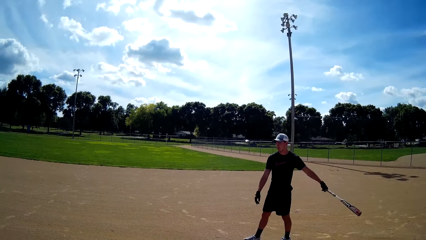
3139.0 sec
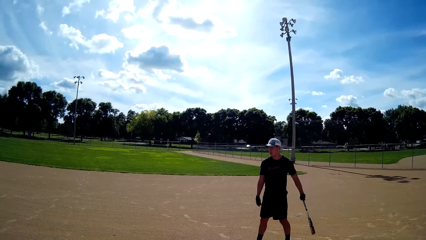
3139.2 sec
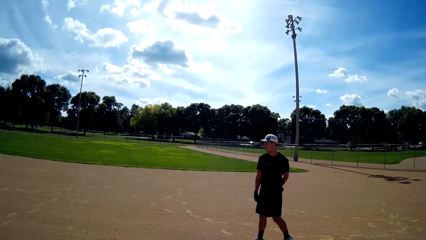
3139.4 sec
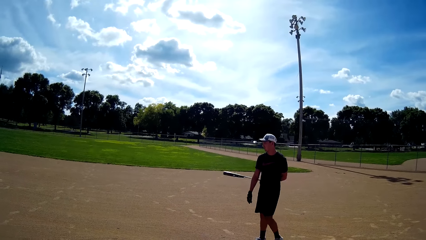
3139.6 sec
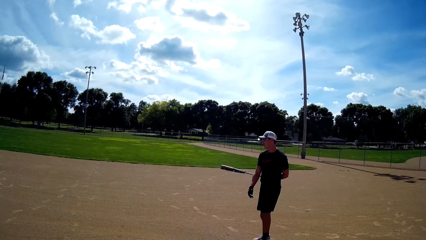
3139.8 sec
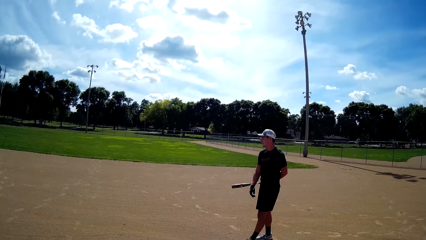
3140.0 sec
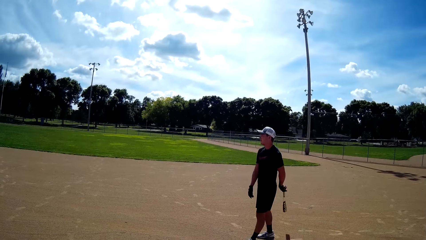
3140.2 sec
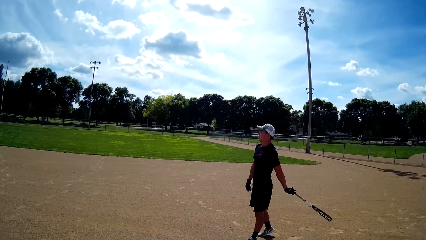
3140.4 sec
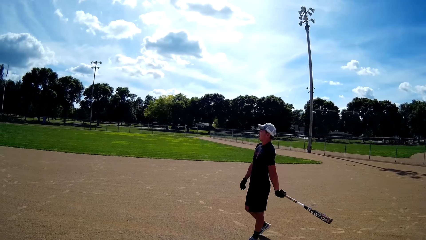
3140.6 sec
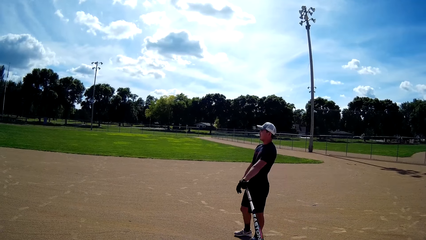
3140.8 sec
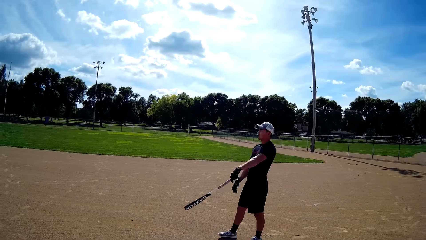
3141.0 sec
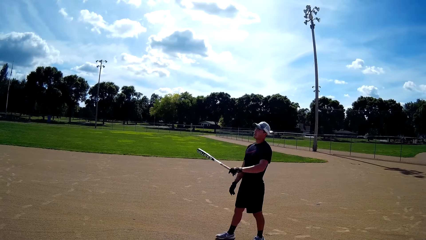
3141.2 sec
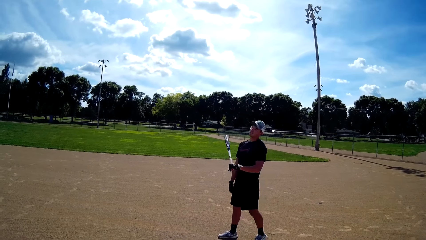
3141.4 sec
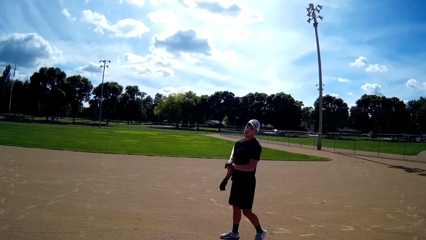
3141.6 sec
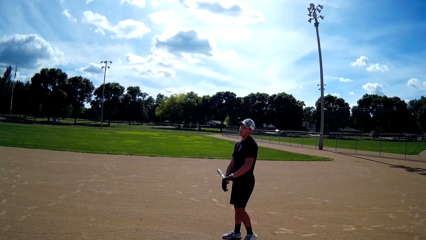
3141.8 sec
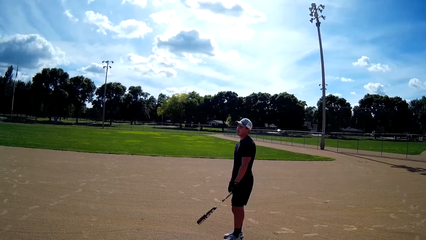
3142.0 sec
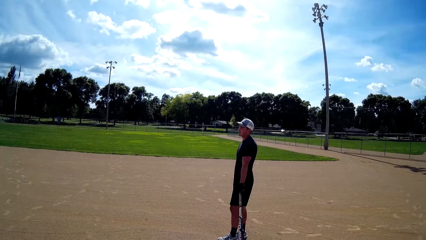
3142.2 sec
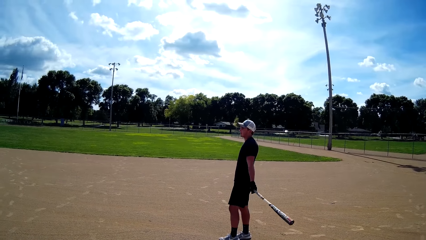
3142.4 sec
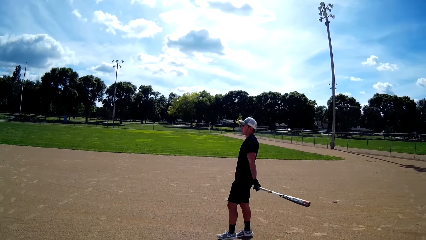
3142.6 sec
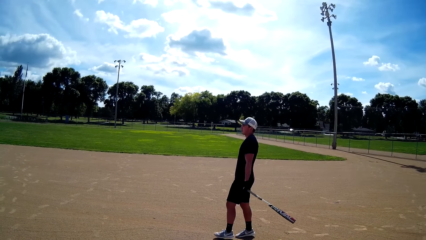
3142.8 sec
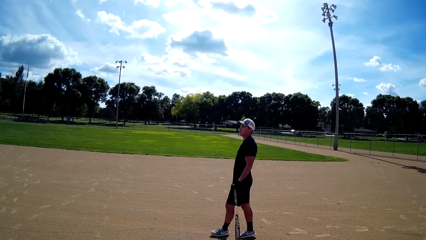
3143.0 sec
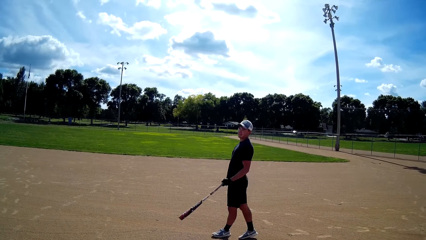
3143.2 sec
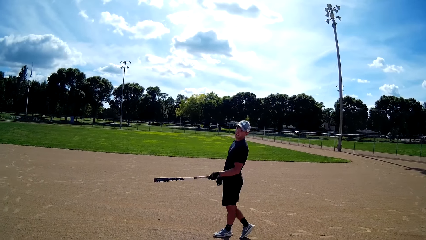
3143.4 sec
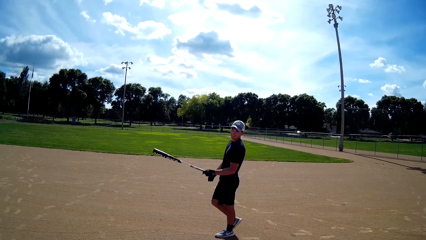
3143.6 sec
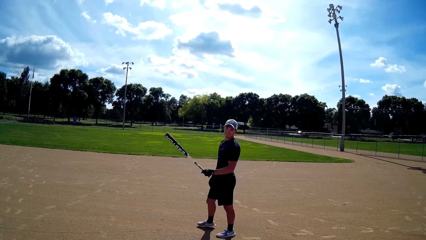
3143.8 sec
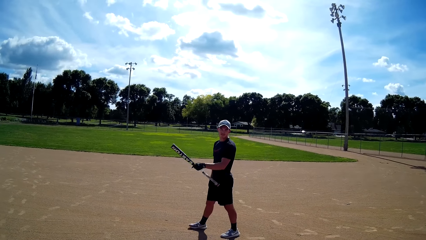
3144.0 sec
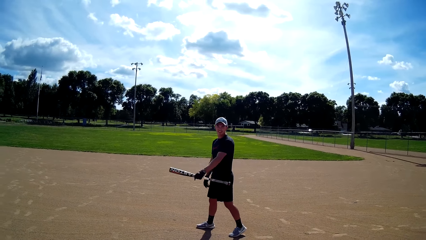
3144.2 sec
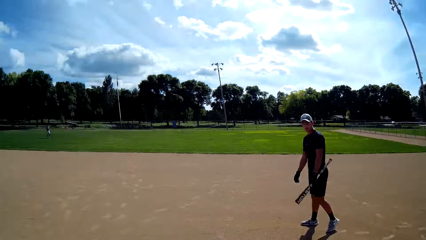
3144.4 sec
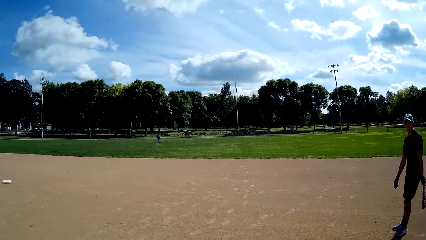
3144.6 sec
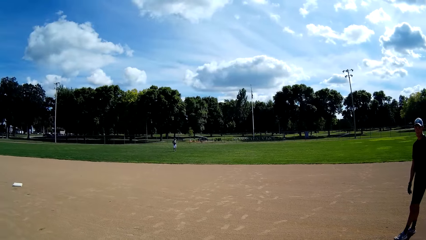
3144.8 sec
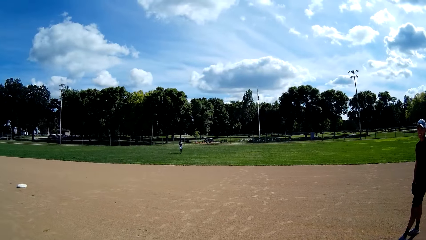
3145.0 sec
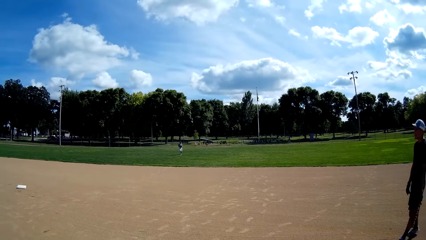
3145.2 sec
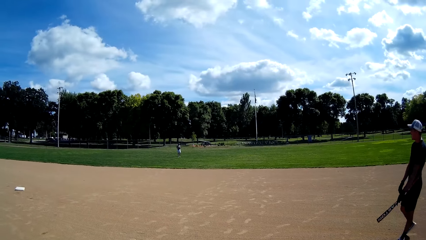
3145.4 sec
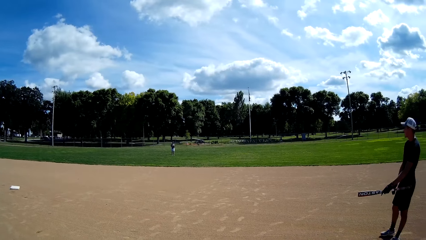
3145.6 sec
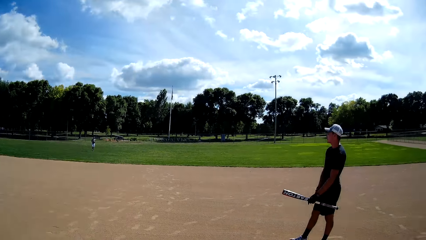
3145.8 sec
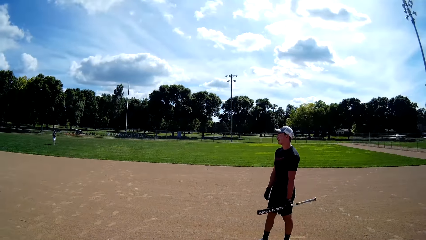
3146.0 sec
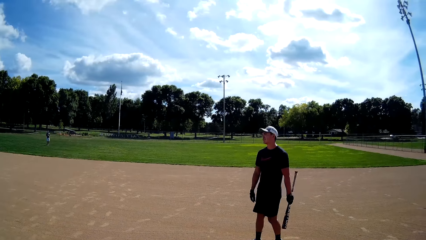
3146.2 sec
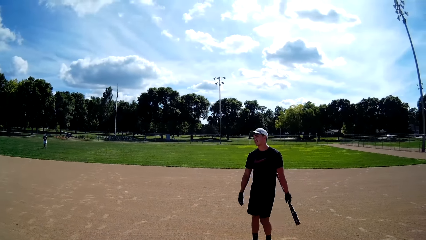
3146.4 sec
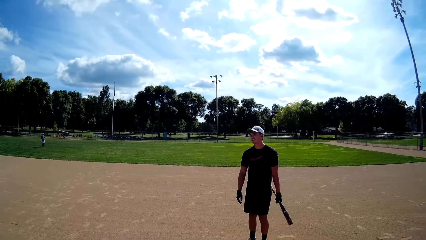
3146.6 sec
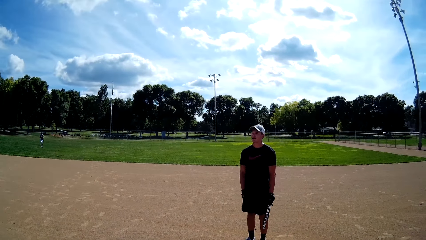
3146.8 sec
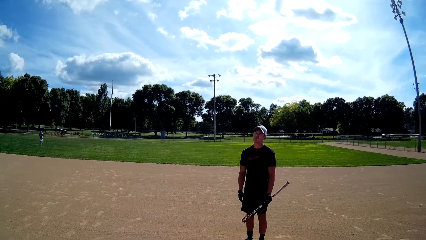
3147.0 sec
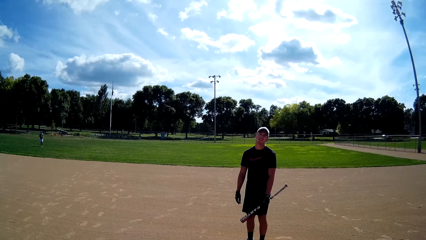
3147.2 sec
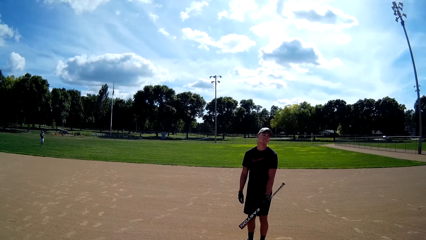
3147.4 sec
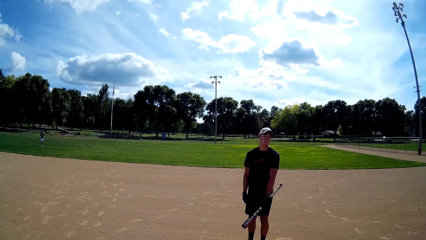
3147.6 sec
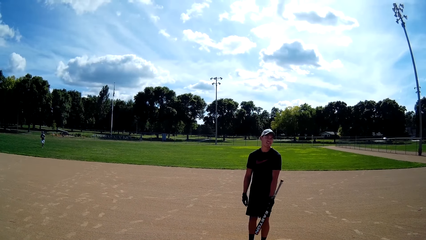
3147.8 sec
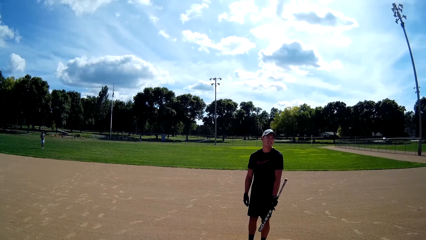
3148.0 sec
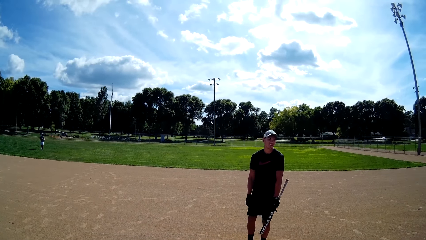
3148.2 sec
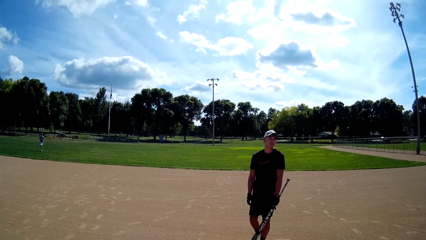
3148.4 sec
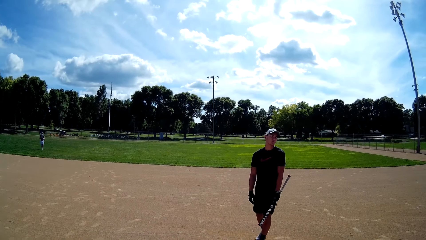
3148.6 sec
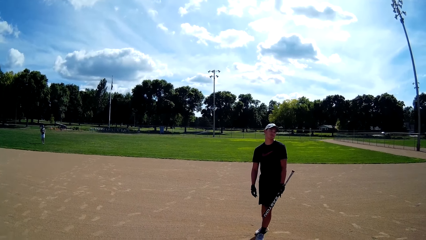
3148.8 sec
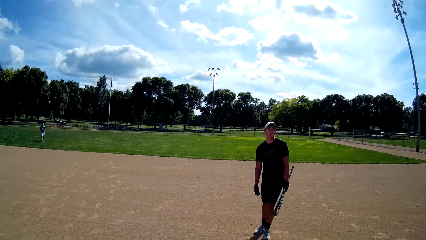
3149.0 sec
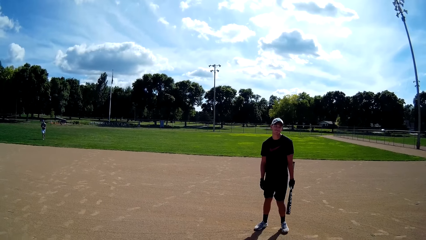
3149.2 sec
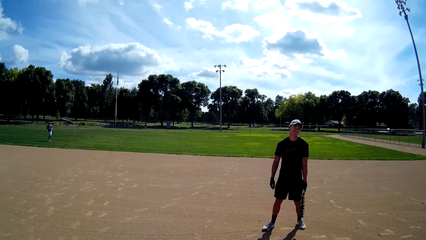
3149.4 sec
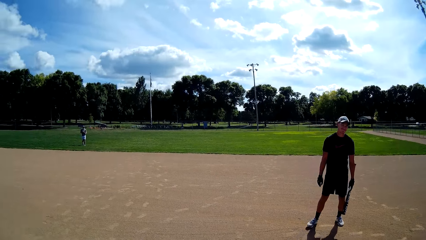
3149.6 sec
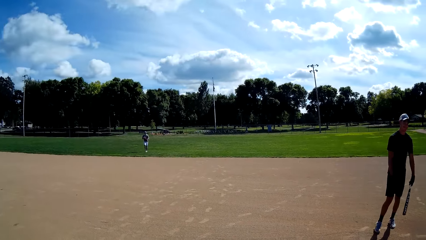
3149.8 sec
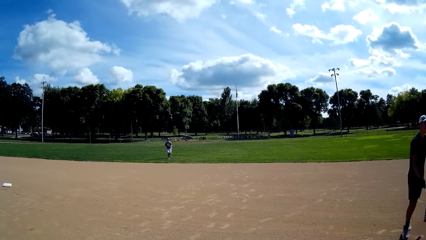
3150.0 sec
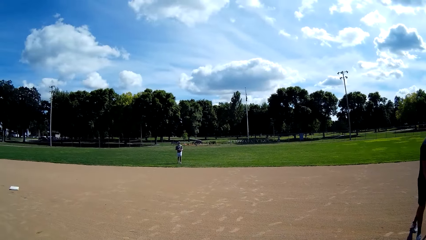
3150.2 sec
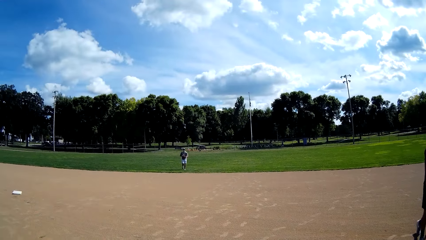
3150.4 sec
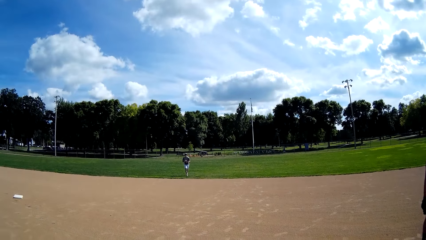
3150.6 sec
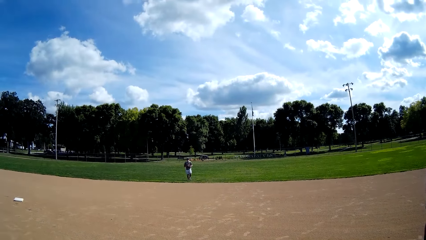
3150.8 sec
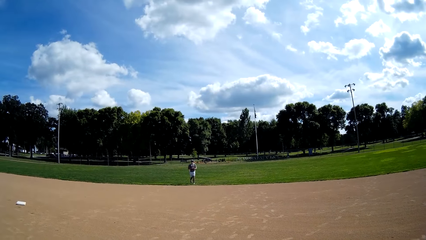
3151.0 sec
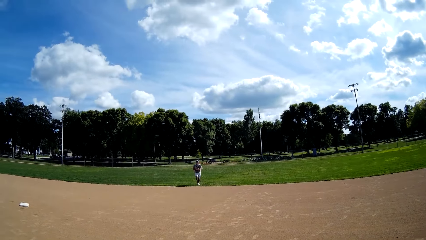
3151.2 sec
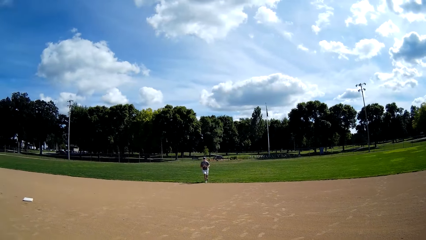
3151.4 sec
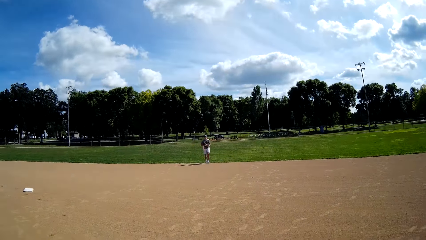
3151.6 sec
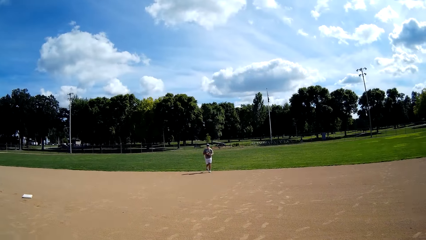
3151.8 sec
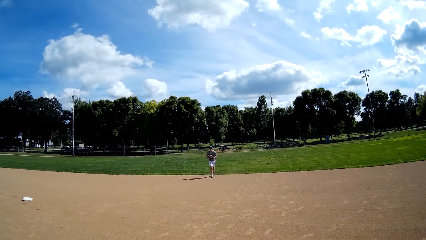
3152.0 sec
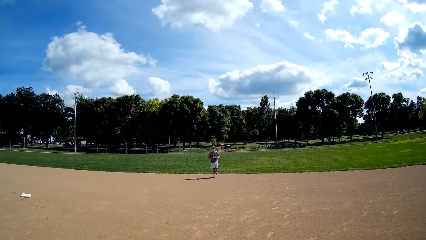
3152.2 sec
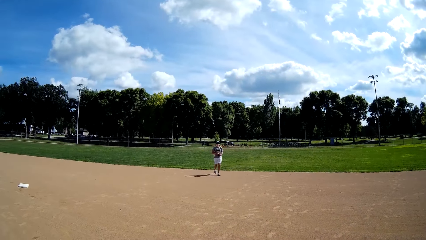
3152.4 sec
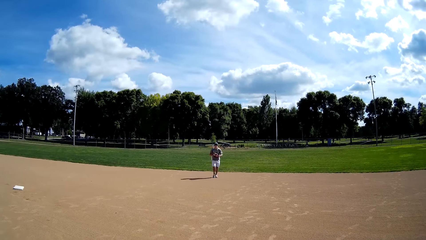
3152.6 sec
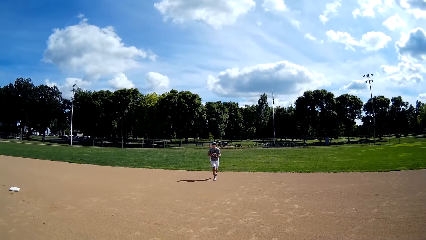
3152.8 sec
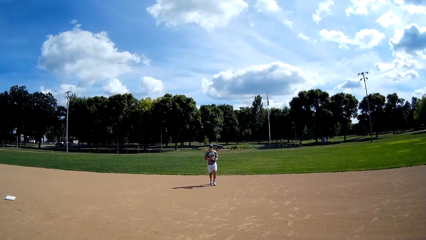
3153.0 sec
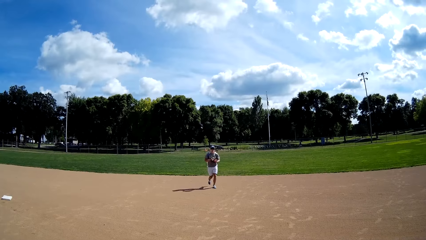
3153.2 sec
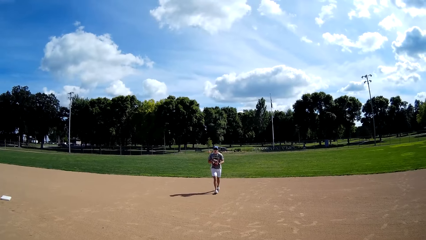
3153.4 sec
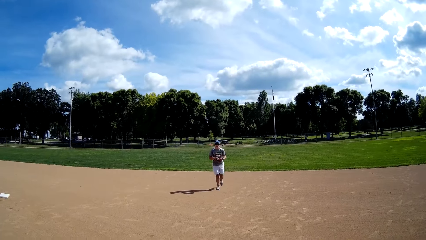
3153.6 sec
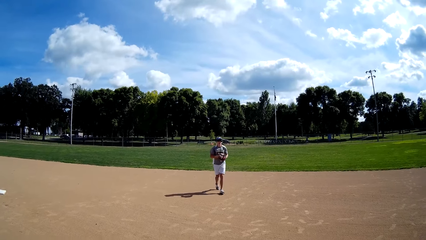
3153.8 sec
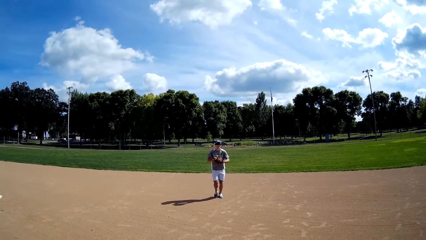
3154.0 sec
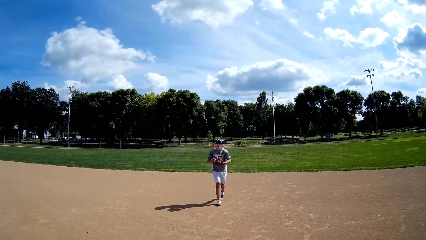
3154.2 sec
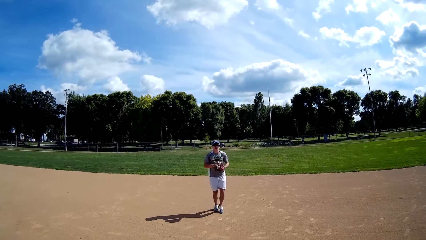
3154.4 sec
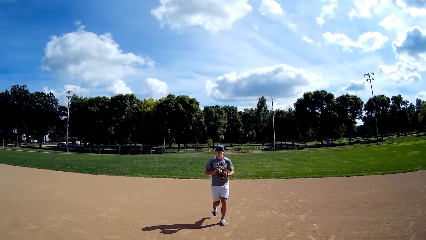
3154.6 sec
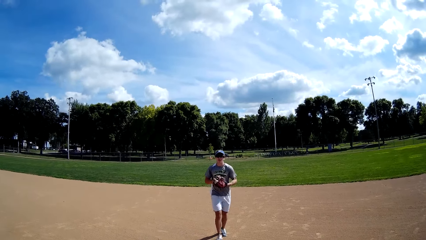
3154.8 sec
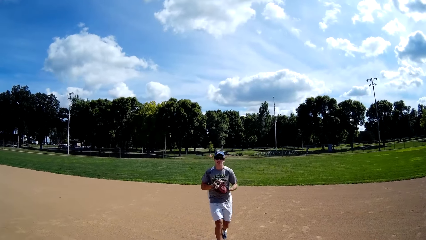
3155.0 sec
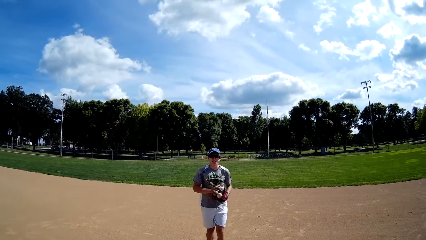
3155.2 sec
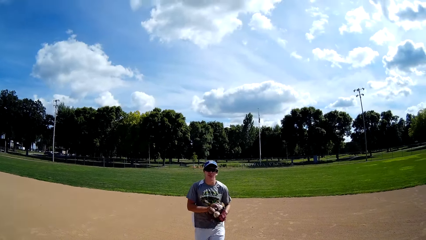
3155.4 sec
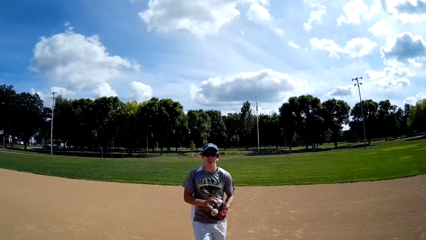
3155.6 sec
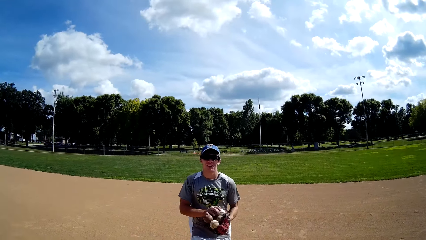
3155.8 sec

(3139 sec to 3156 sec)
A man sways the golf stick. The camera wearer asks a question. The man replies to the camera wearer. Another man runs towards the camera wearer.
